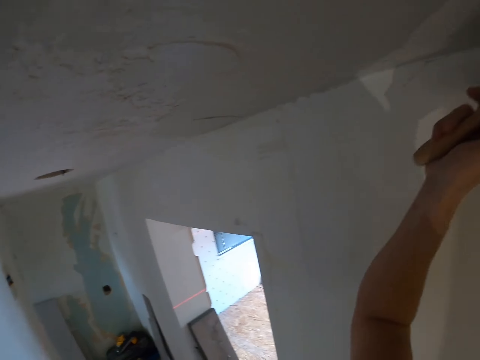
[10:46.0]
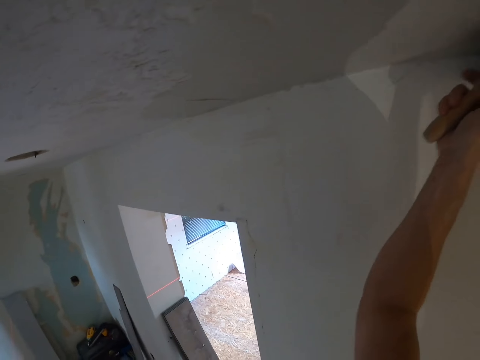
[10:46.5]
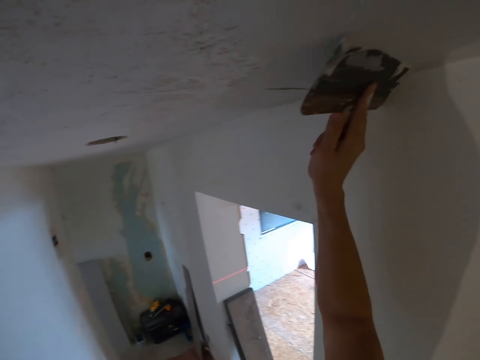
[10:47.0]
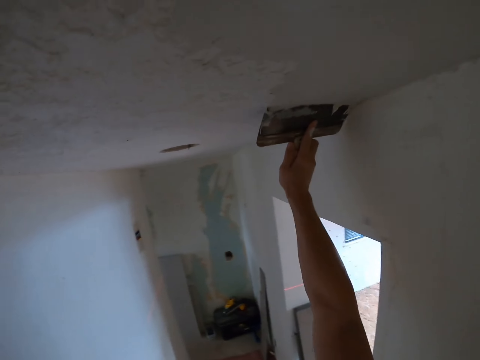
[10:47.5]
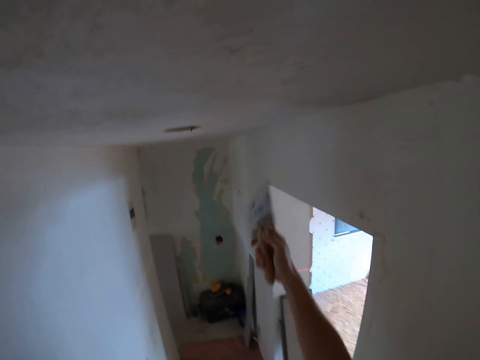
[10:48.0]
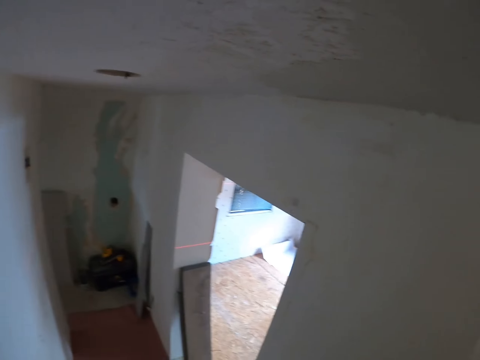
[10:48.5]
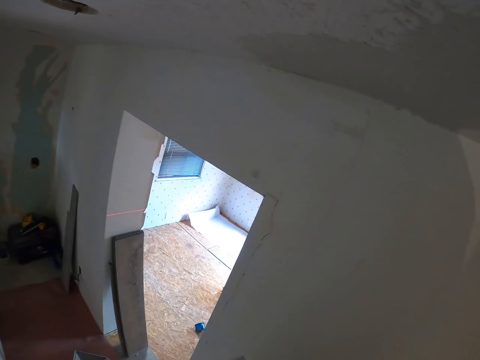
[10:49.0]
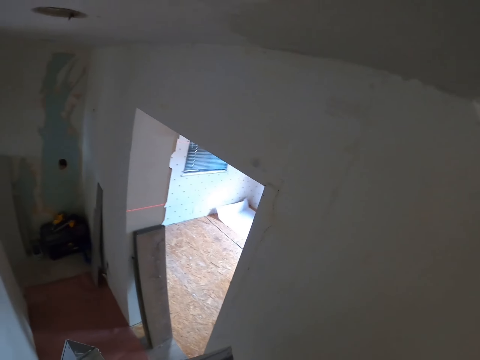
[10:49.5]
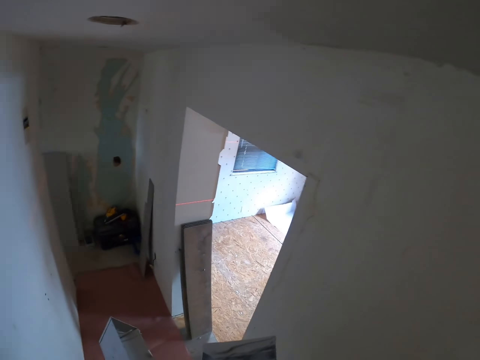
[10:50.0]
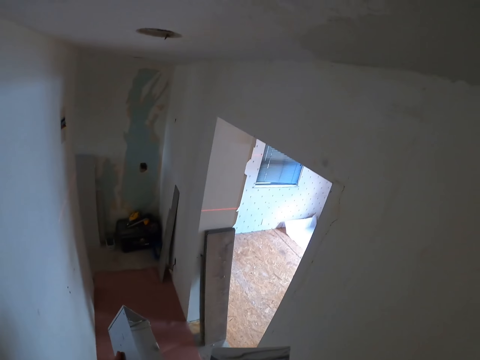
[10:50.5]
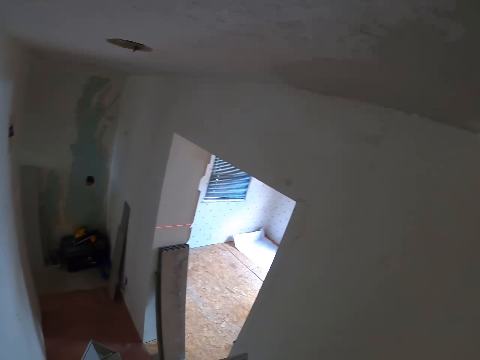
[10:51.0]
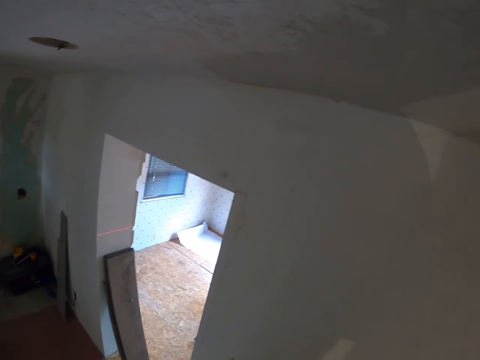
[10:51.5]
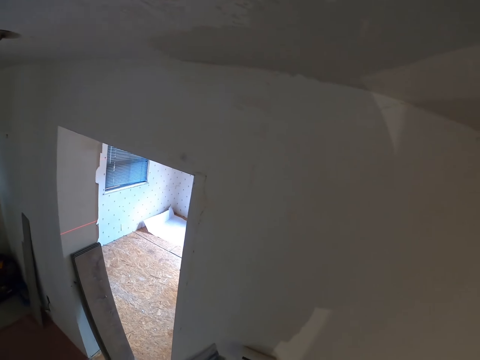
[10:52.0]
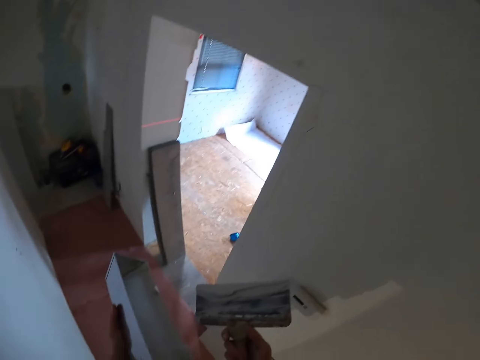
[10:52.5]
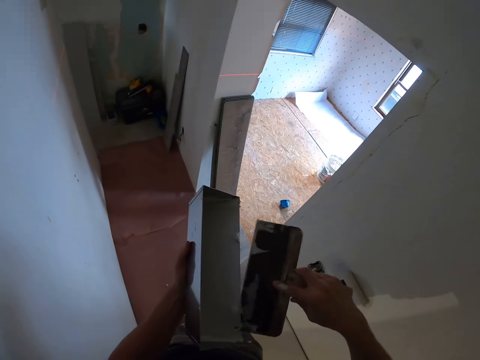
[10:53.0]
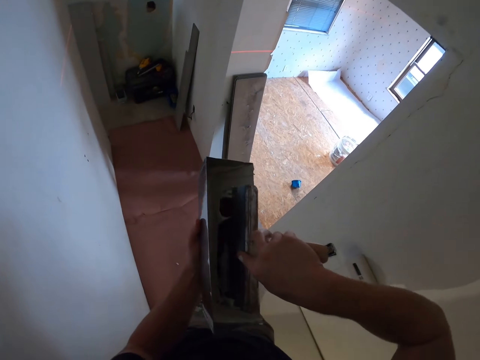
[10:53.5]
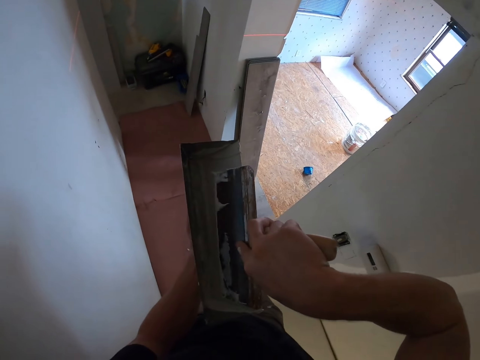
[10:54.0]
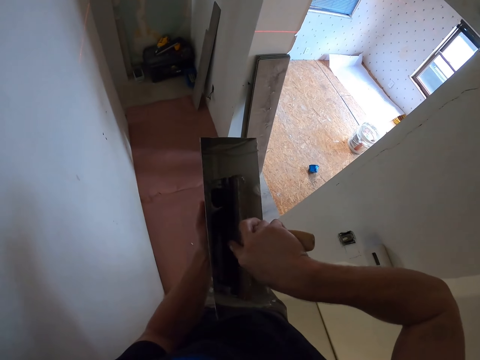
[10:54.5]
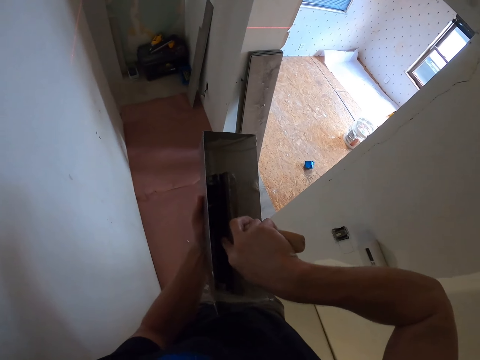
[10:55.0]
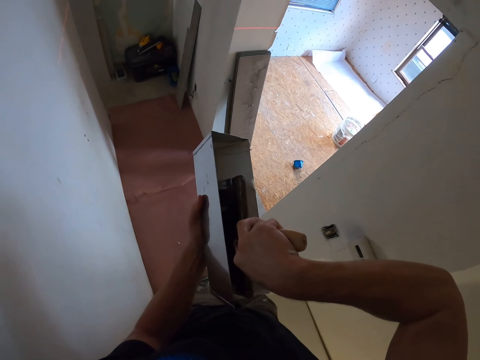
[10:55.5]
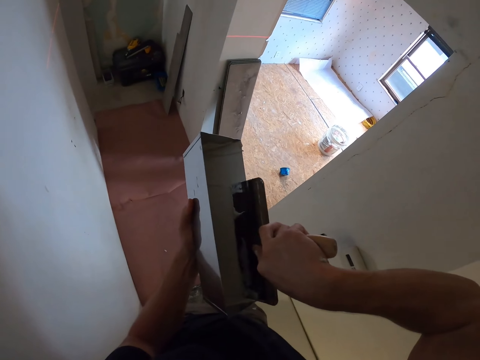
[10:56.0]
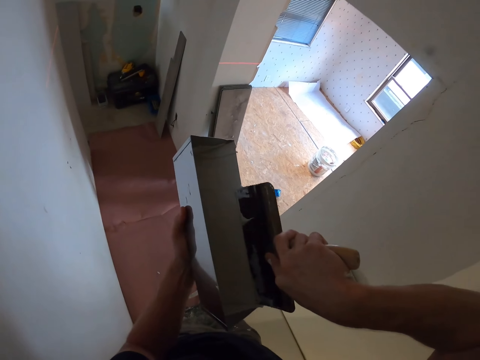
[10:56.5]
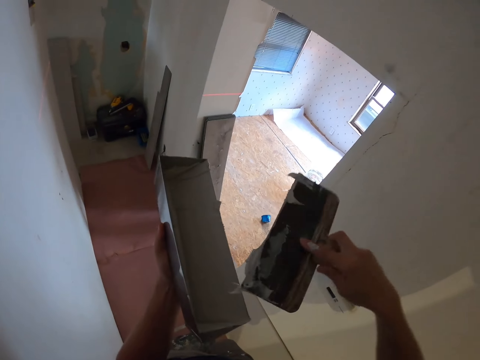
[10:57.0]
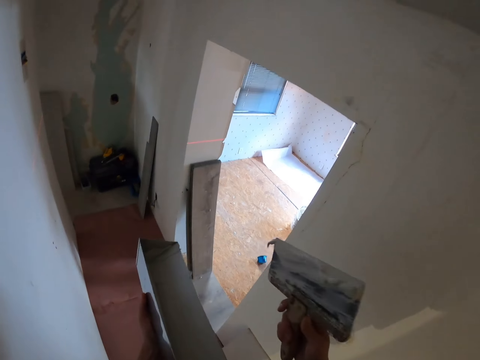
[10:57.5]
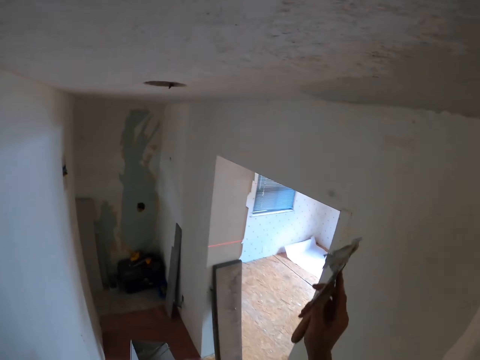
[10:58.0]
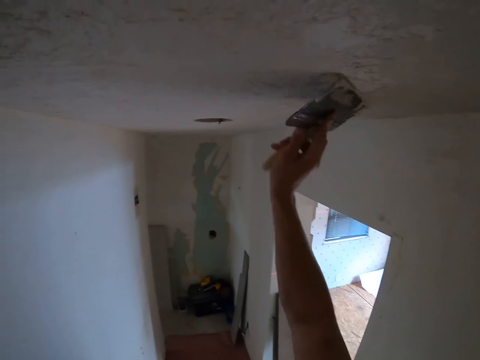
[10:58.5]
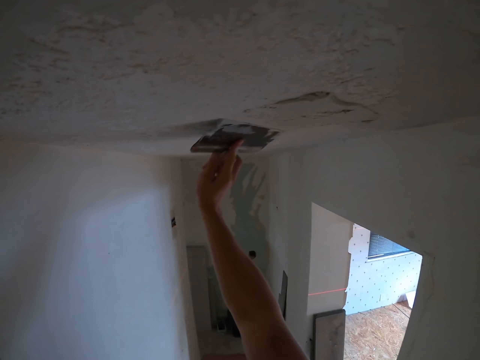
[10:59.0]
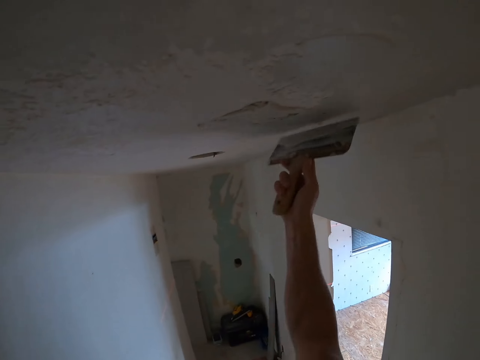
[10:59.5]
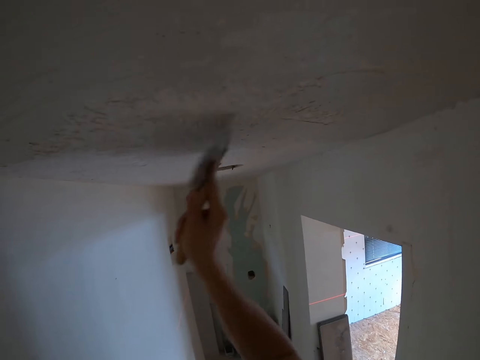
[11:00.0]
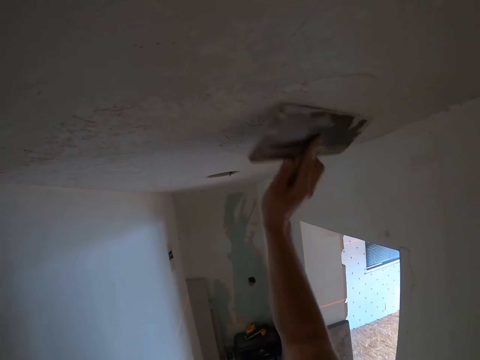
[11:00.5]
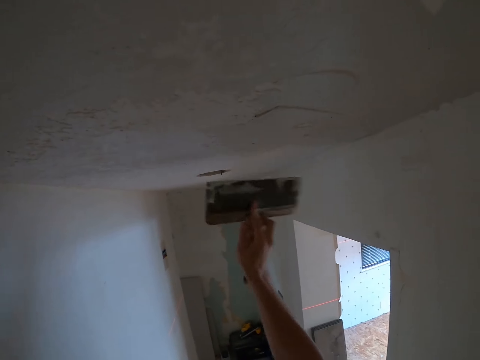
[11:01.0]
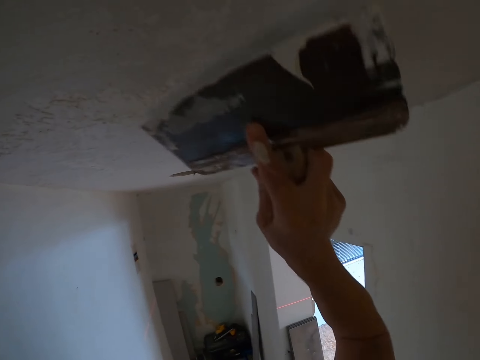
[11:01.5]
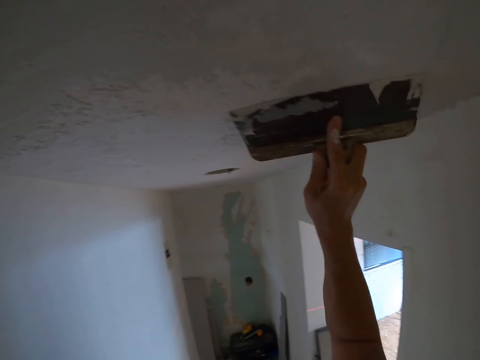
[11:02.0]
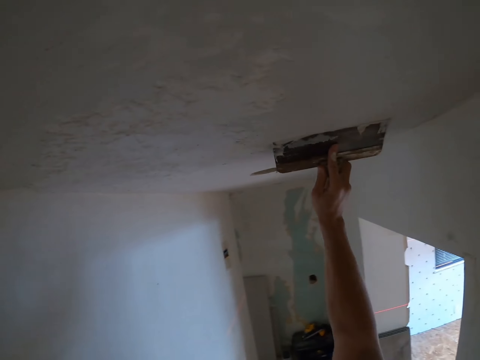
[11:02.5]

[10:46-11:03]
The camera wearer stares at the painted wall. They look at the ceiling board. They scoop the paints with a trowel in the container. They paint the ceiling board.

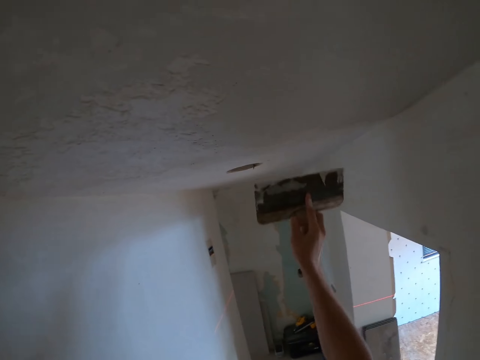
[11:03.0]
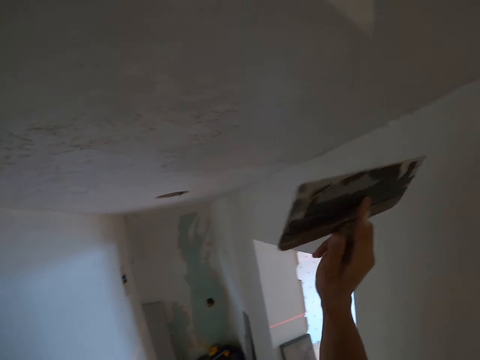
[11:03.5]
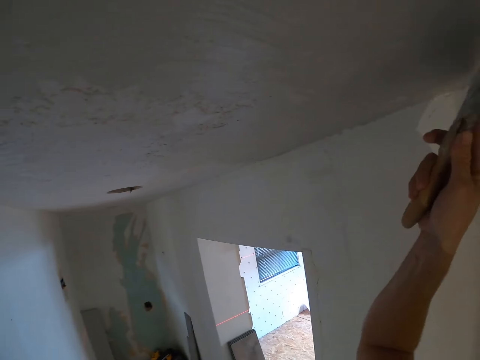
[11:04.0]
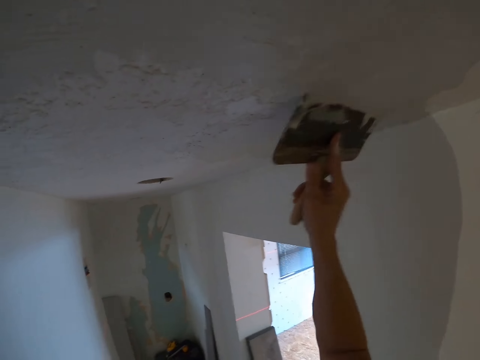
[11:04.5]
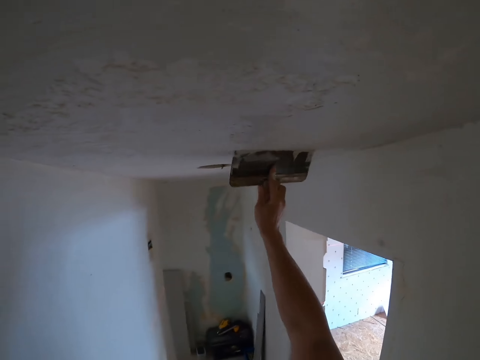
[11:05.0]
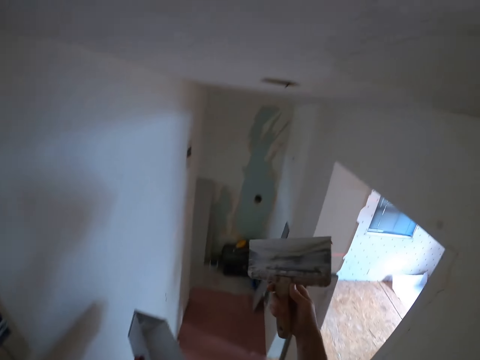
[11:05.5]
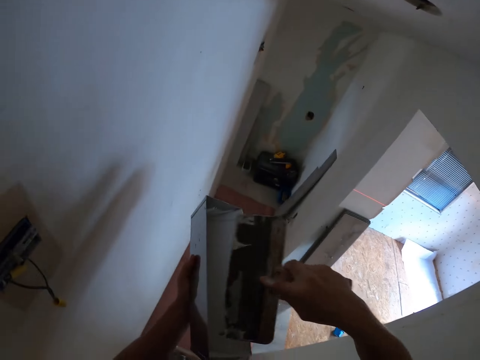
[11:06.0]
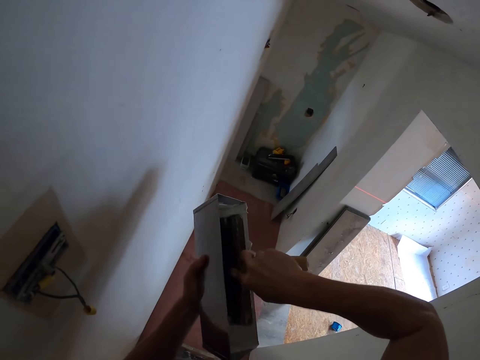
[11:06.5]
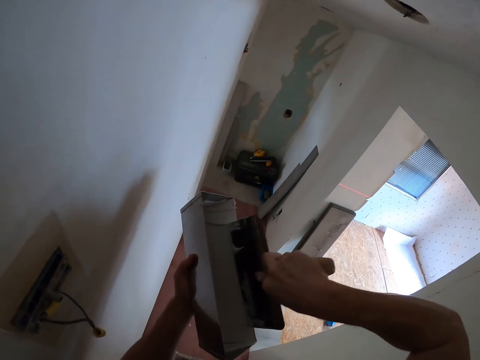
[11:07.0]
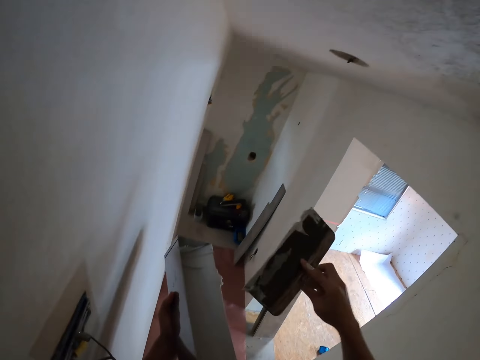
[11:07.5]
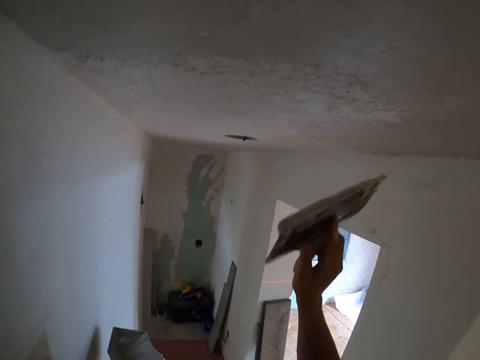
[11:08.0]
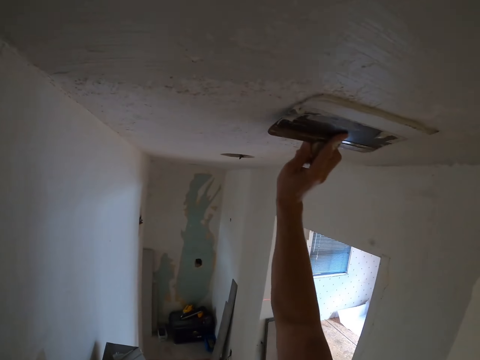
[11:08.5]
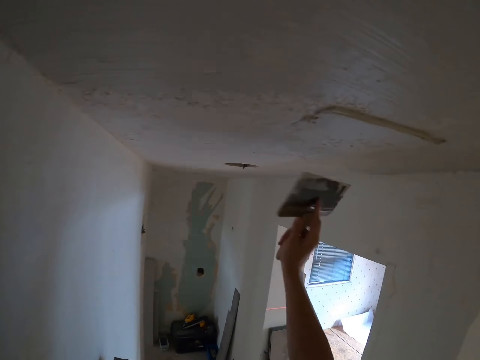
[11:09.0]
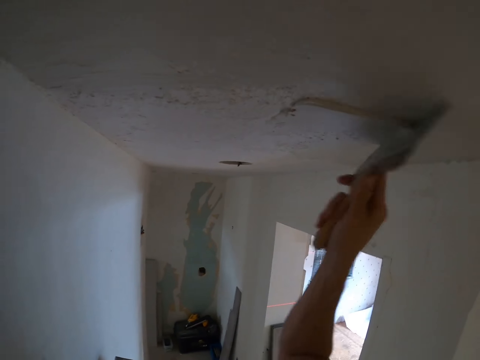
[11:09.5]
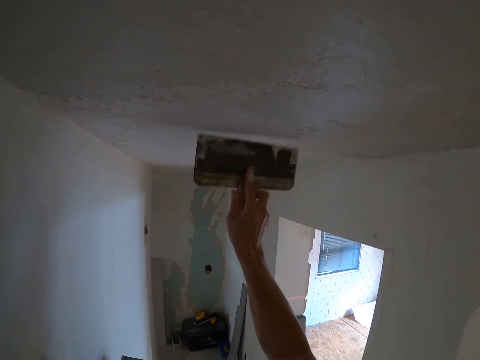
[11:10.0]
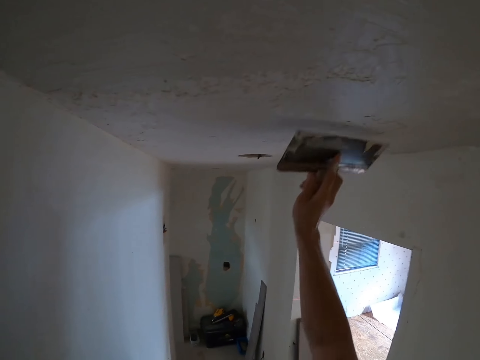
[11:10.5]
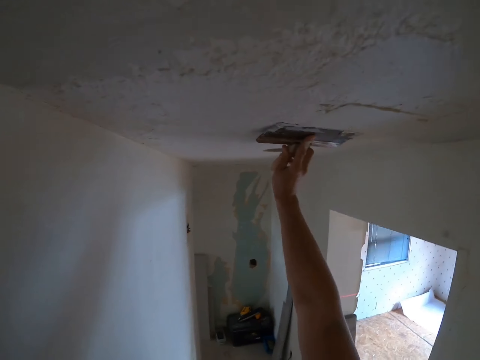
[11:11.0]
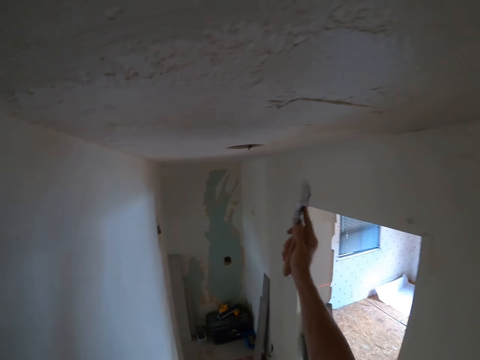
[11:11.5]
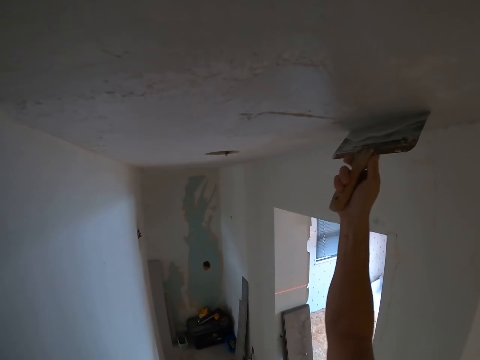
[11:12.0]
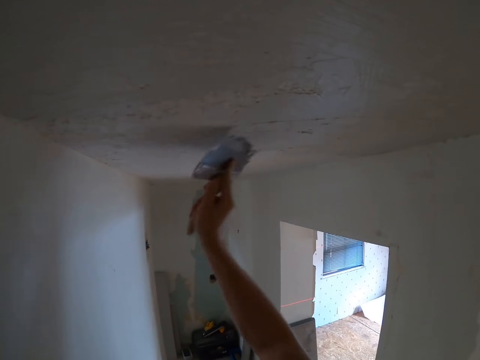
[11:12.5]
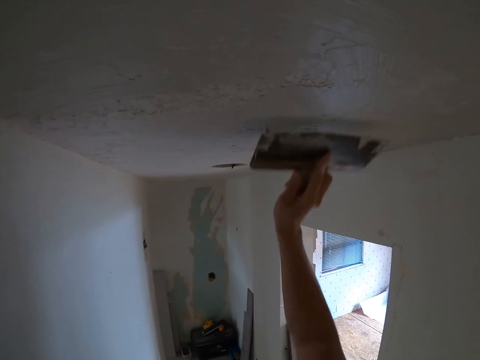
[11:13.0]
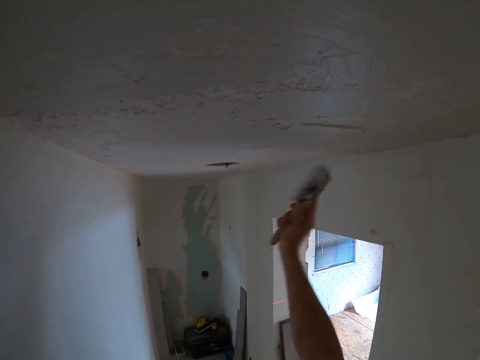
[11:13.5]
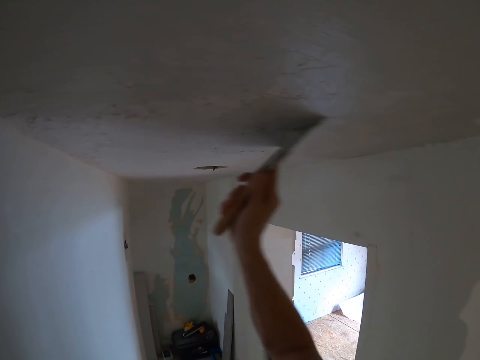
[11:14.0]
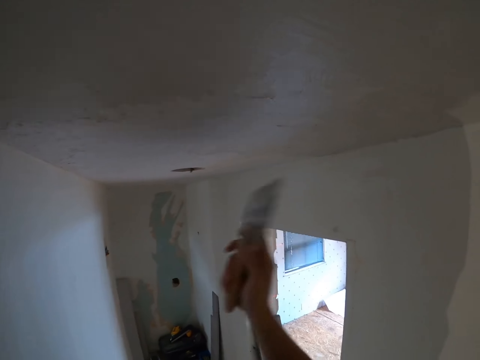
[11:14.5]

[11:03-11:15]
The camera wearer scoops the paints with a trowel in the container. They wipe the spatula on the paint holder. They paint the ceiling board.
